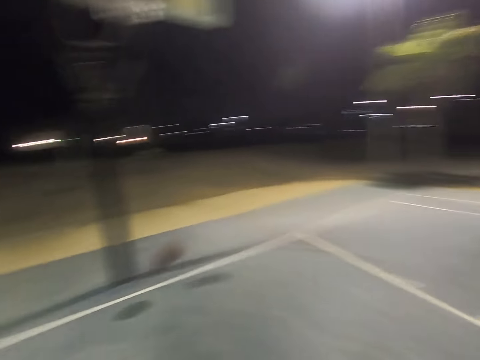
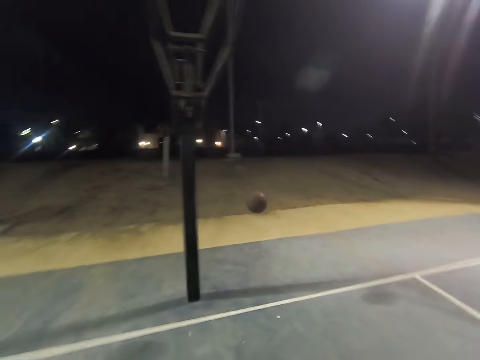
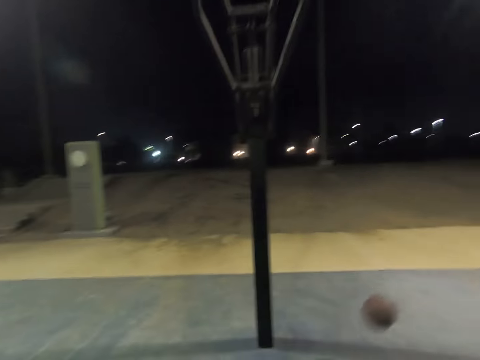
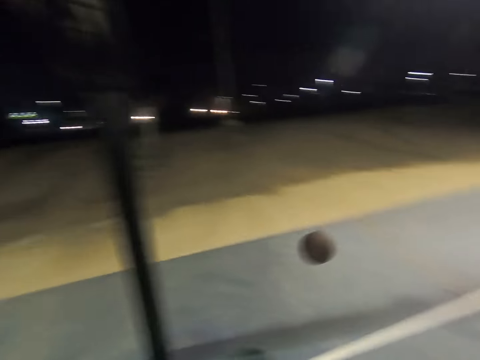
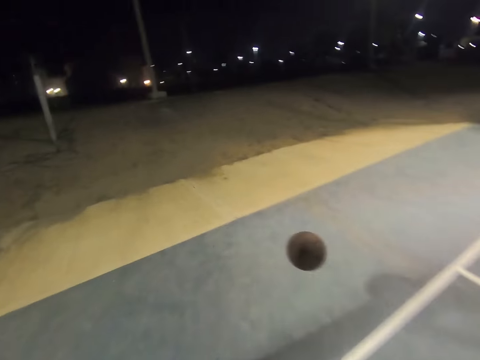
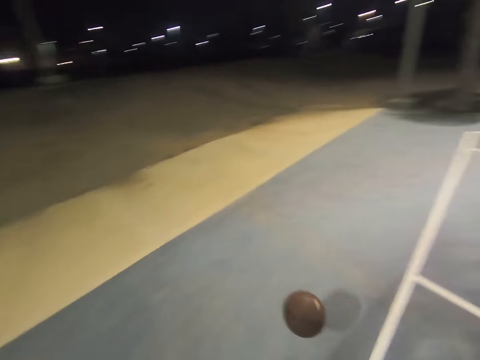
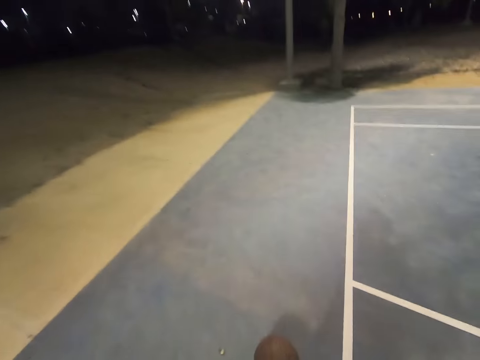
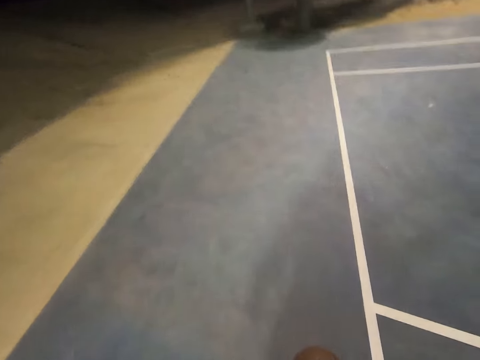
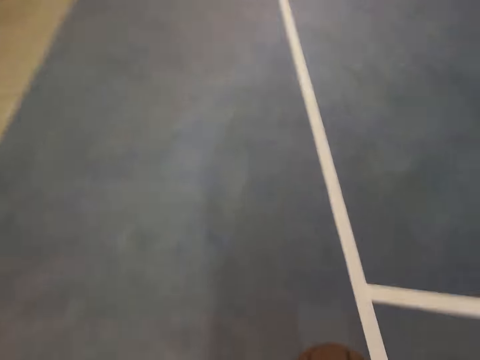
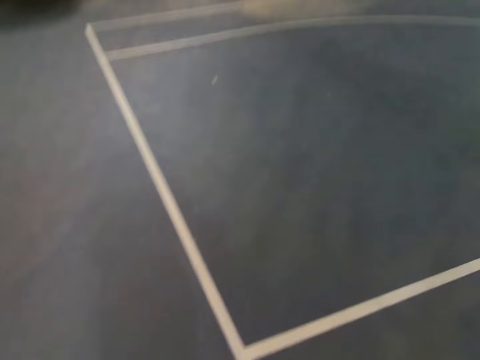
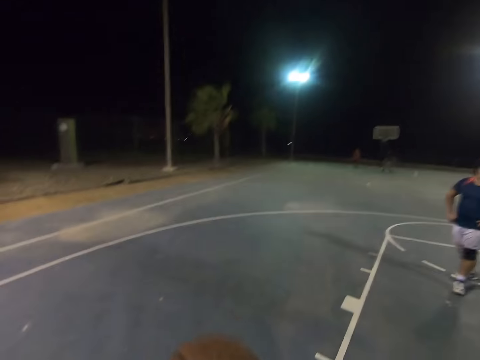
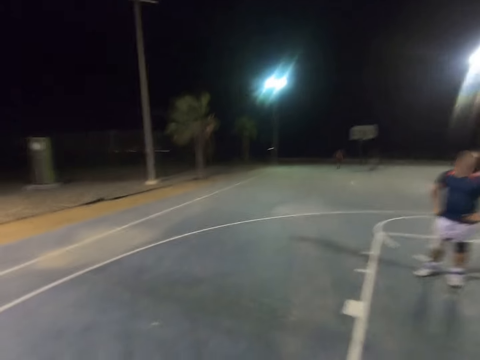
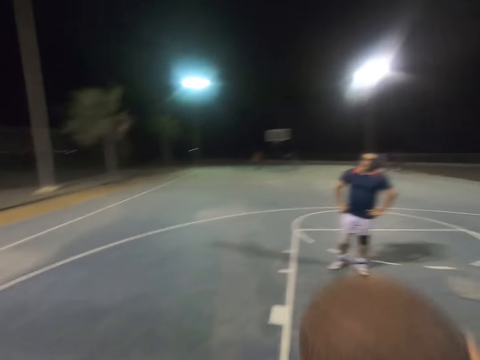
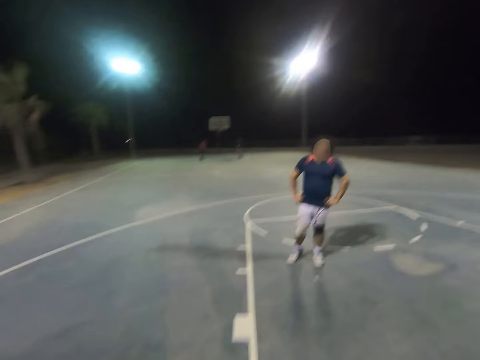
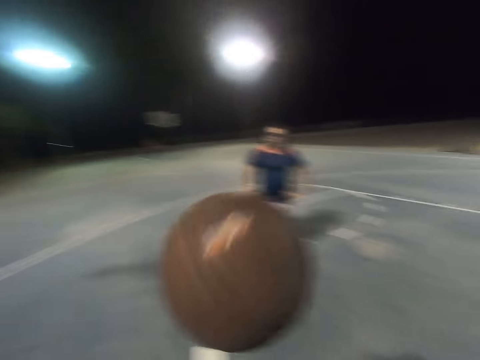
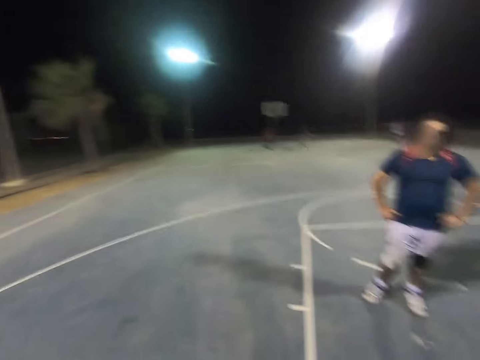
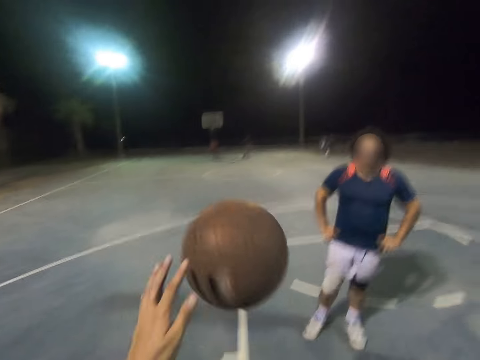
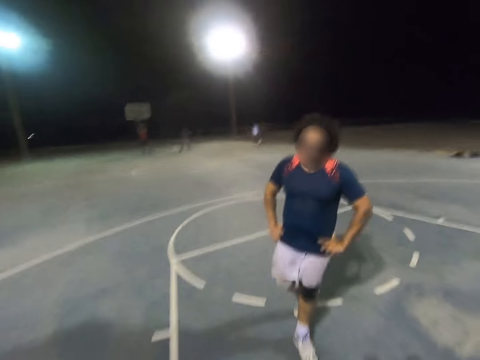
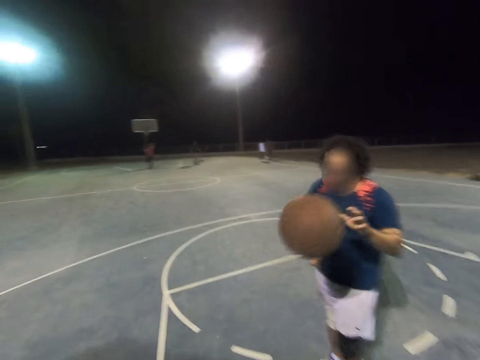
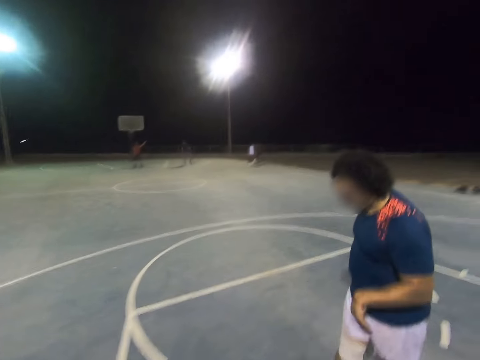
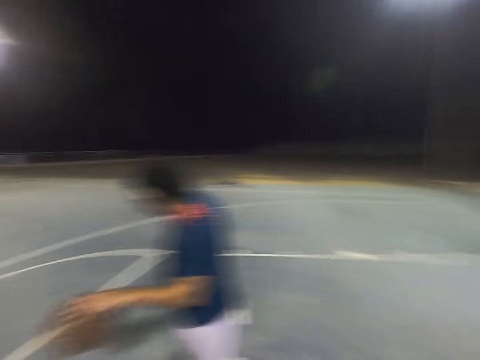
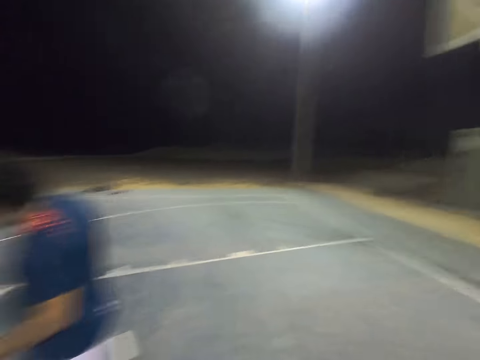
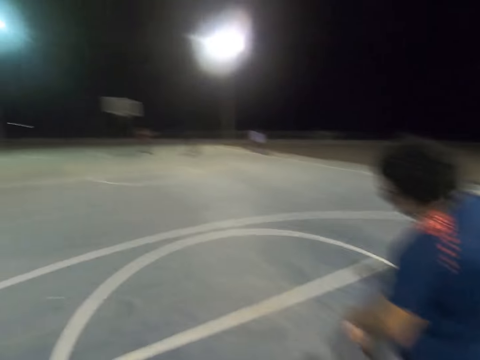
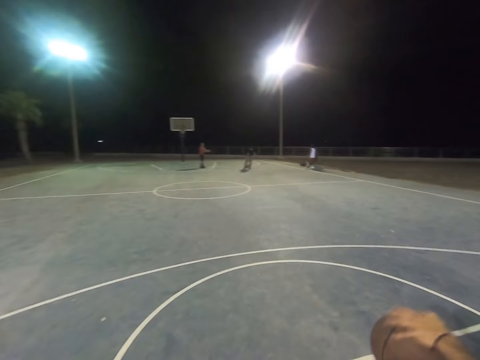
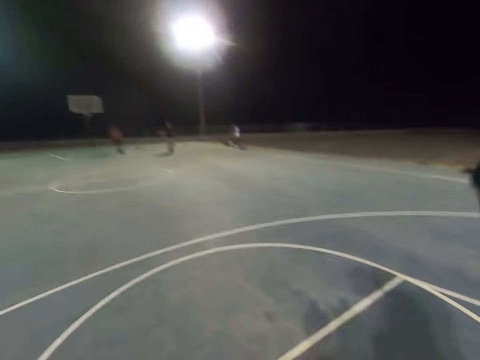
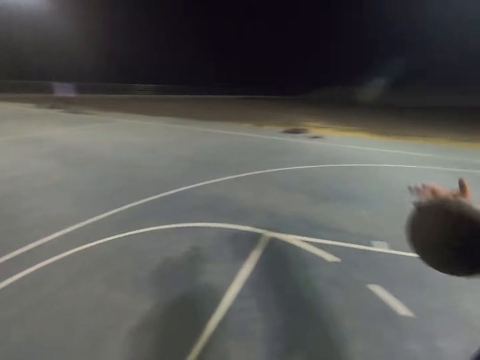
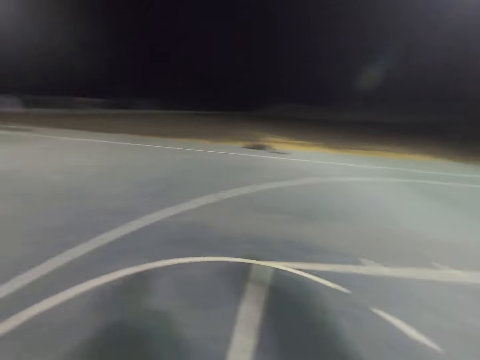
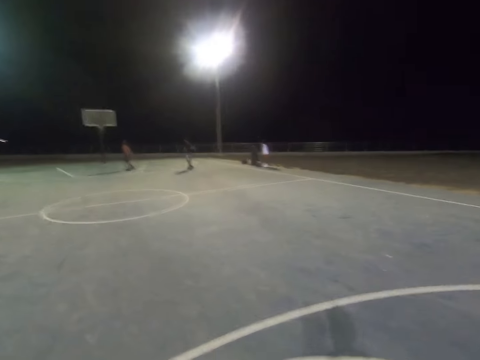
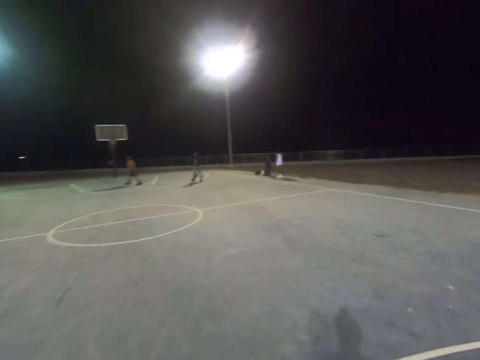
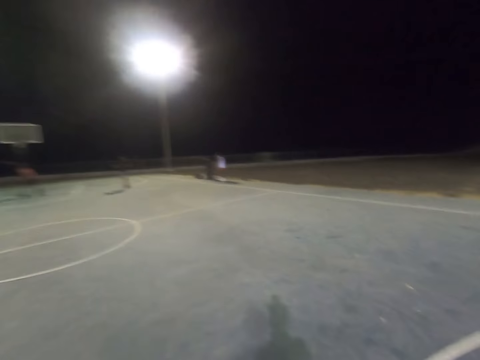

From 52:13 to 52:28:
The camera wearer runs to the ball. They dribble the ball. They bounce the ball to a man. The man dribbles the ball.

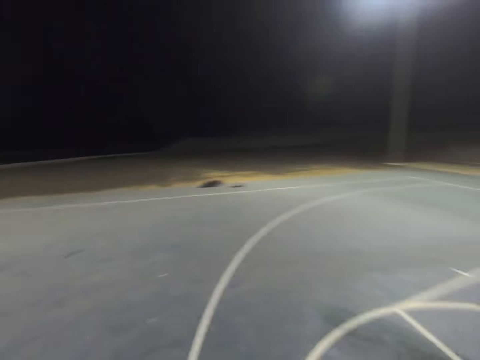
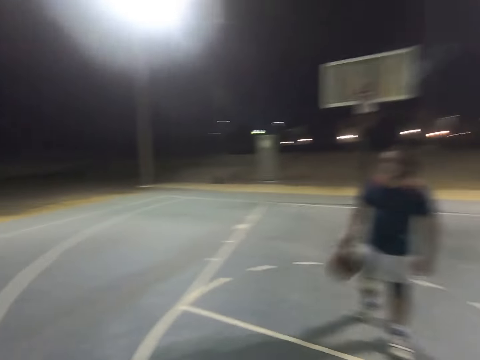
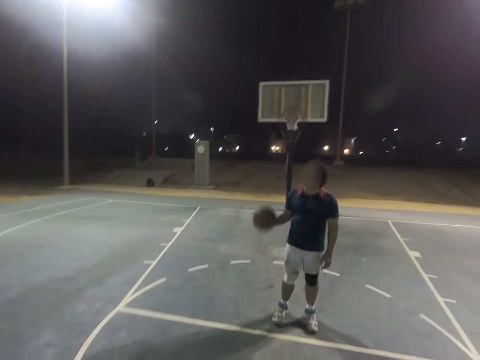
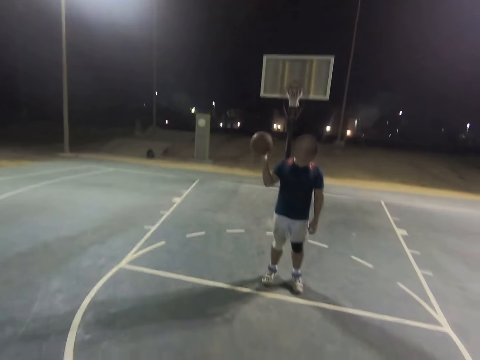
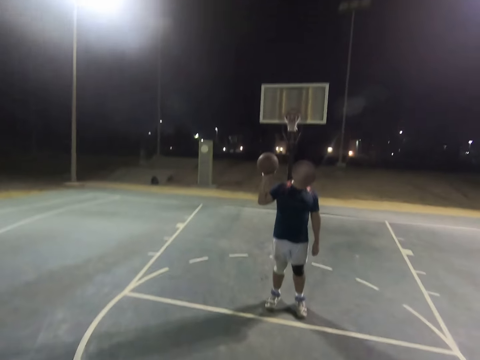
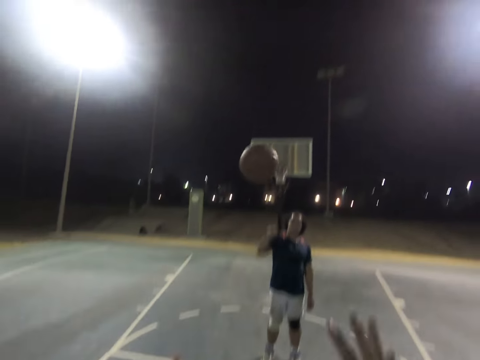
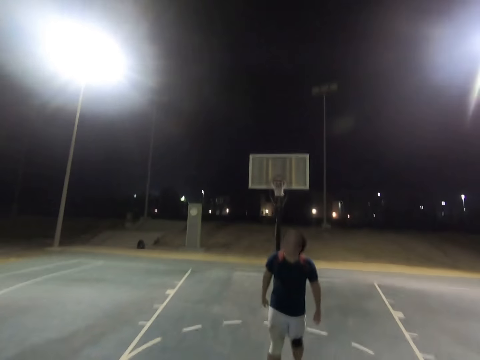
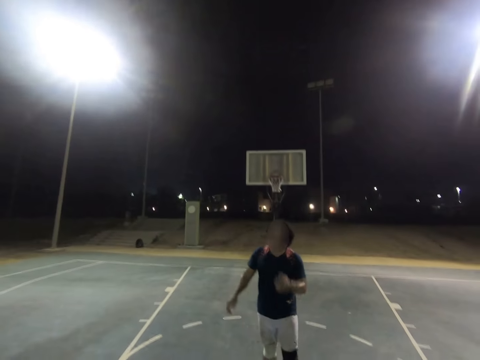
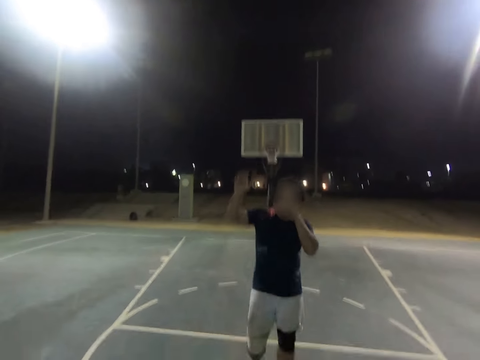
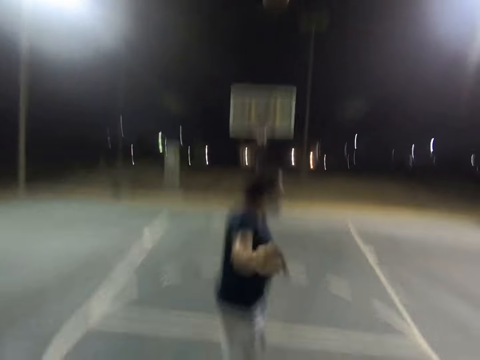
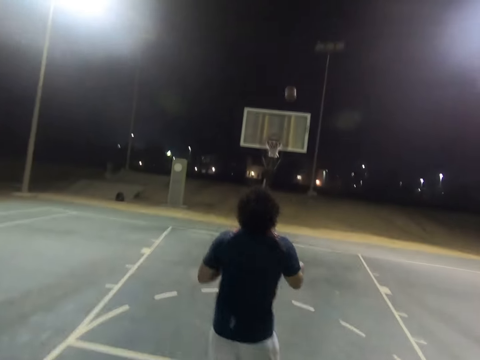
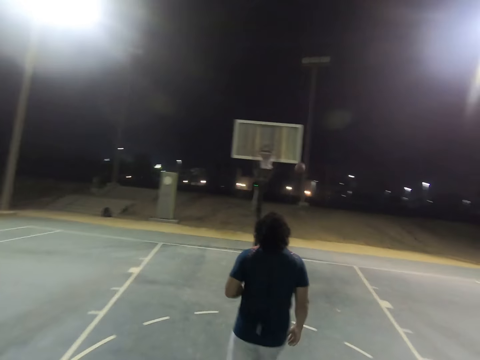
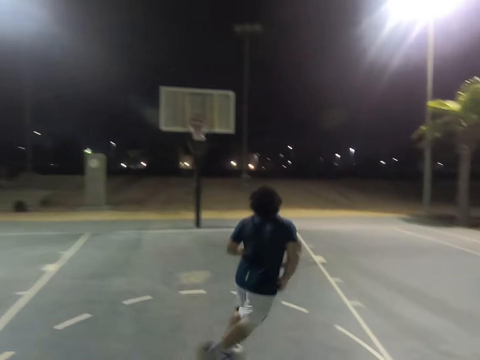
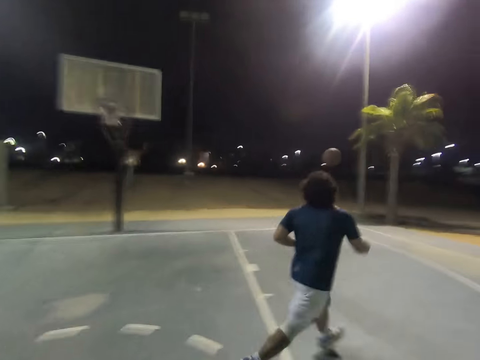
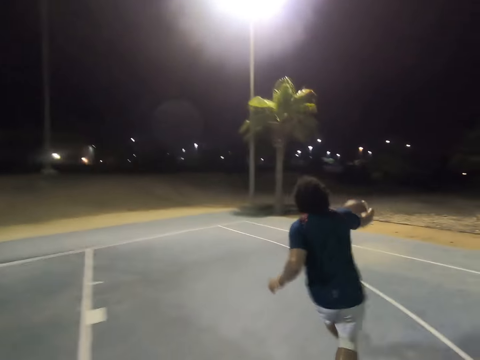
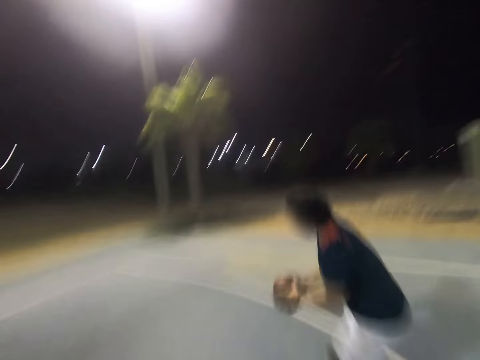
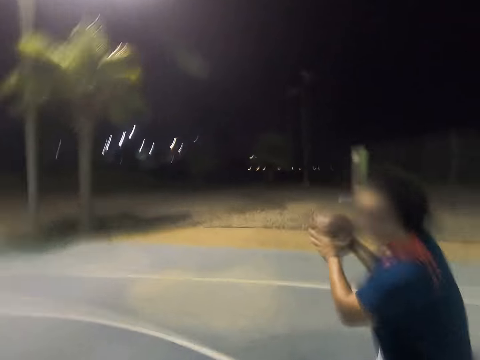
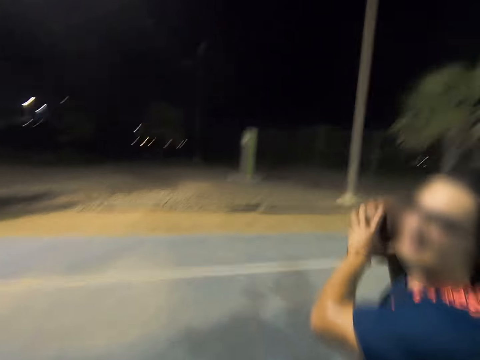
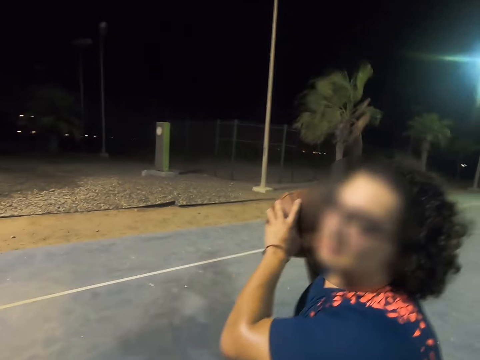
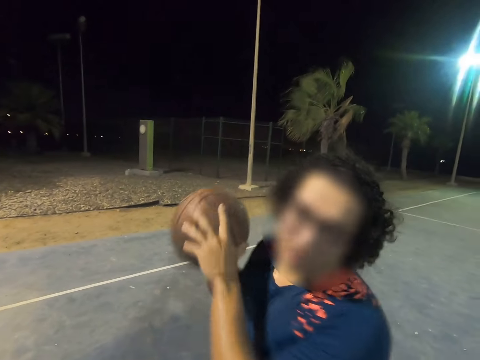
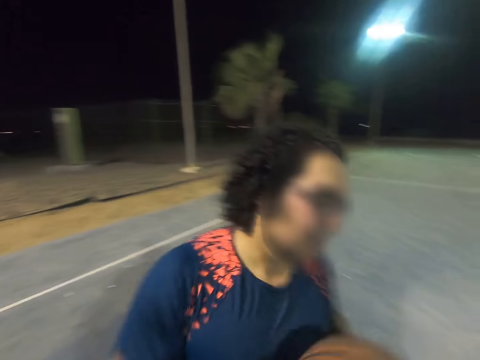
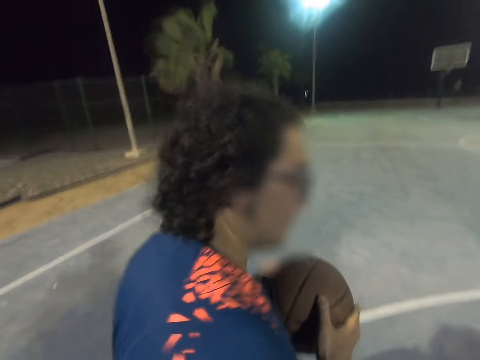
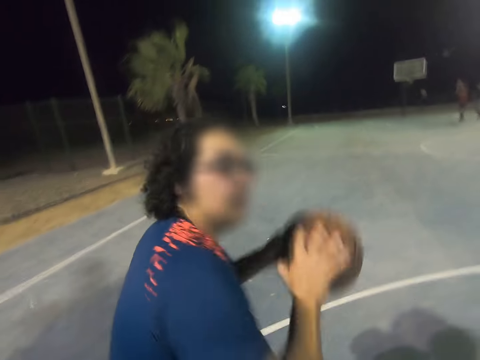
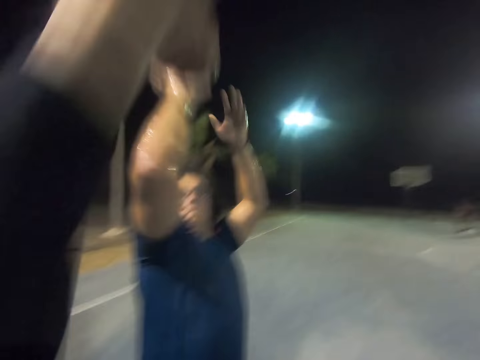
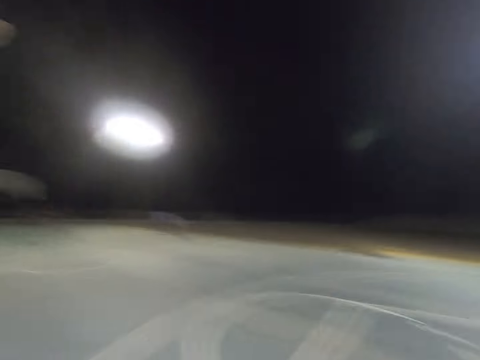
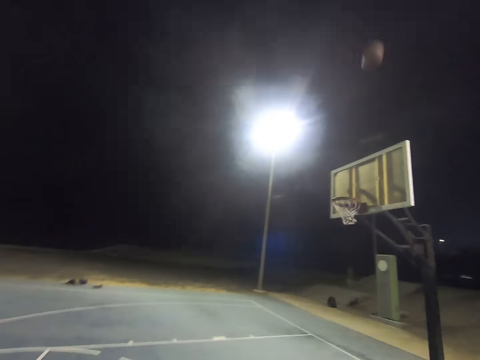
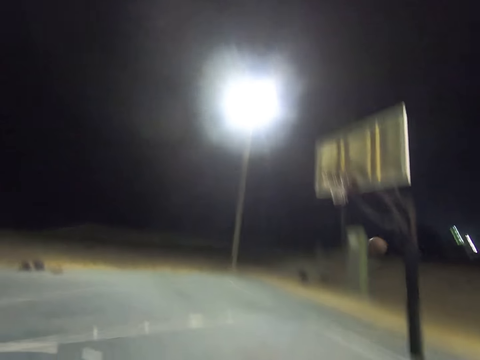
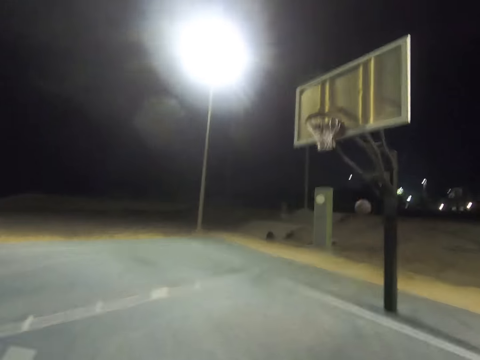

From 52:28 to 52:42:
A man throws the basketball to the camera wearer. The camera wearer throws the ball towards the net. The man runs to the ball, dribbles the ball, stops for a while and makes a shot. The man plays basketball with the camera wearer.
